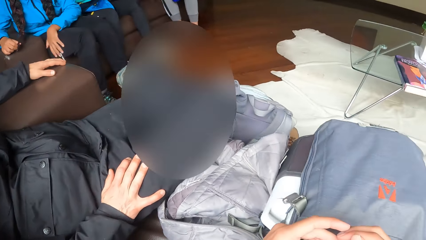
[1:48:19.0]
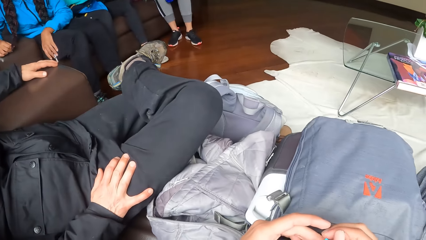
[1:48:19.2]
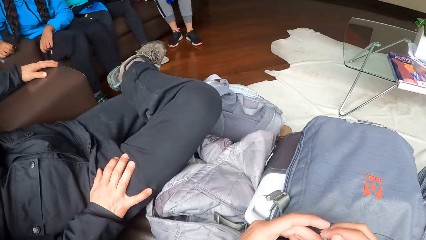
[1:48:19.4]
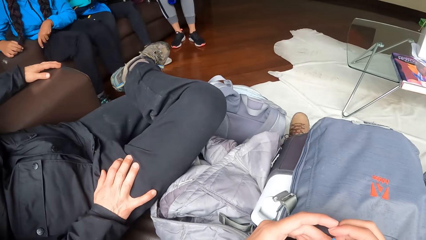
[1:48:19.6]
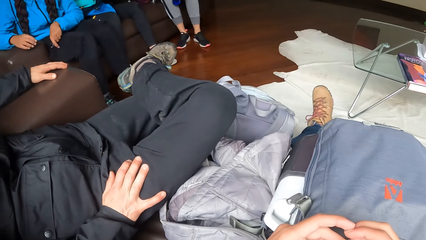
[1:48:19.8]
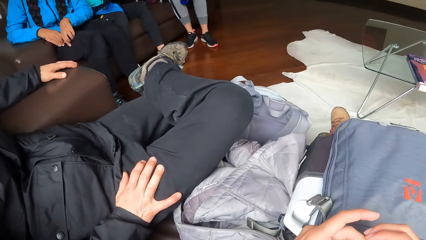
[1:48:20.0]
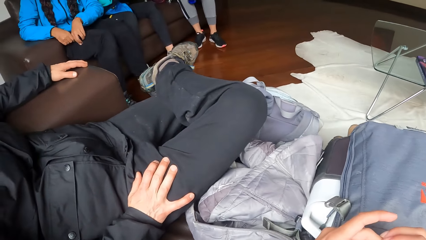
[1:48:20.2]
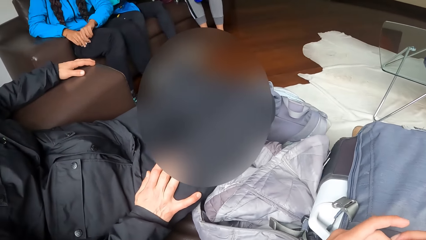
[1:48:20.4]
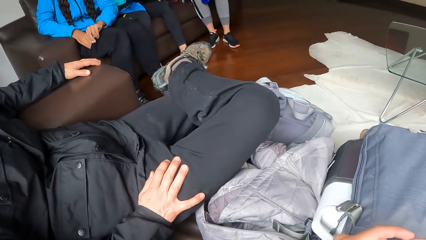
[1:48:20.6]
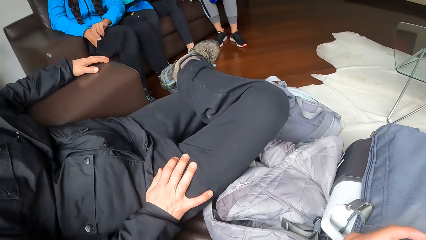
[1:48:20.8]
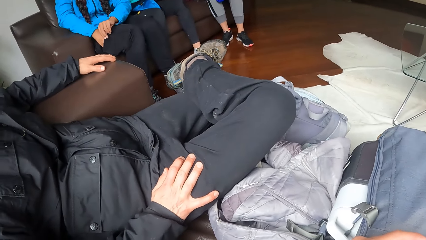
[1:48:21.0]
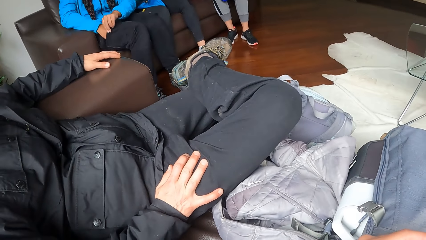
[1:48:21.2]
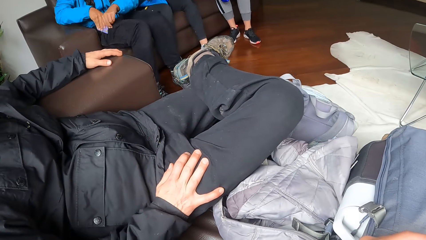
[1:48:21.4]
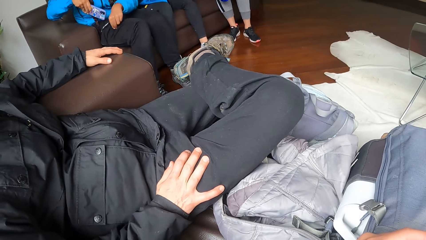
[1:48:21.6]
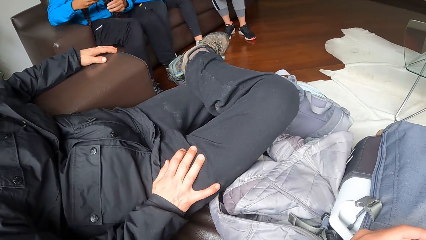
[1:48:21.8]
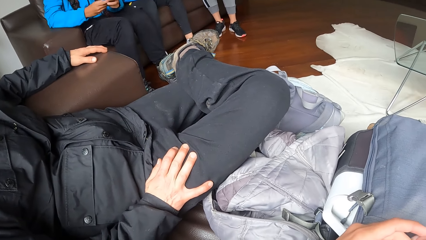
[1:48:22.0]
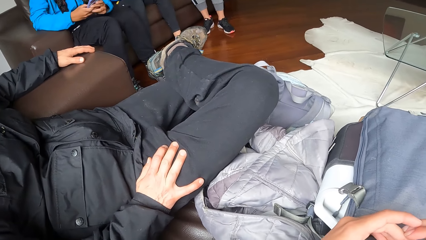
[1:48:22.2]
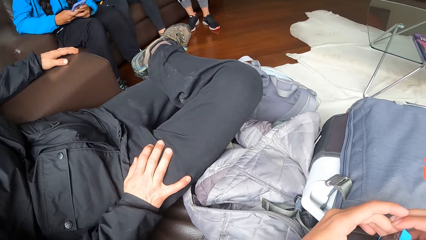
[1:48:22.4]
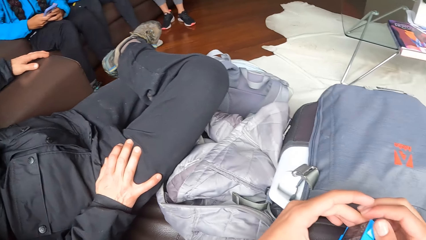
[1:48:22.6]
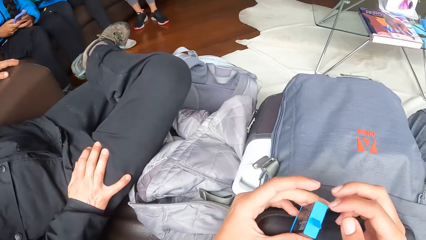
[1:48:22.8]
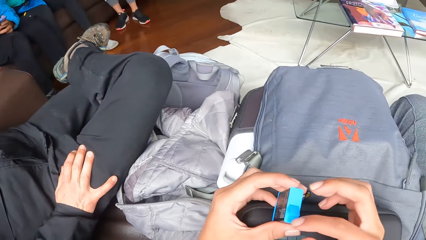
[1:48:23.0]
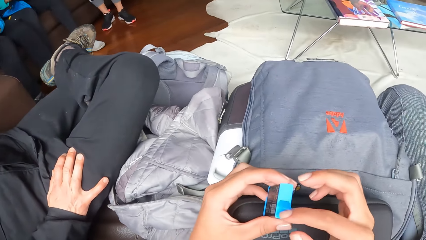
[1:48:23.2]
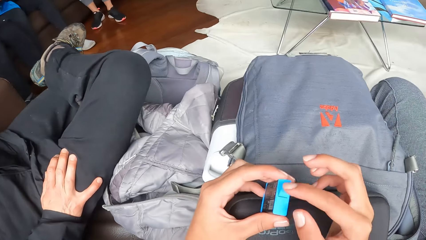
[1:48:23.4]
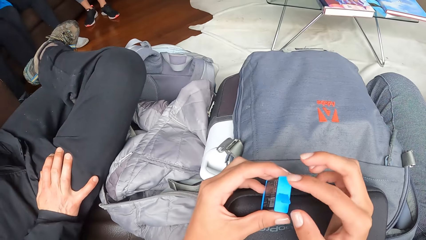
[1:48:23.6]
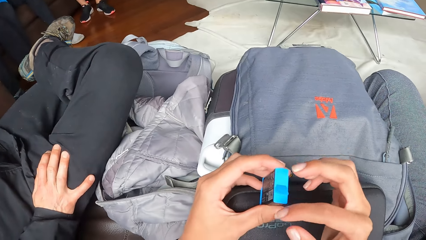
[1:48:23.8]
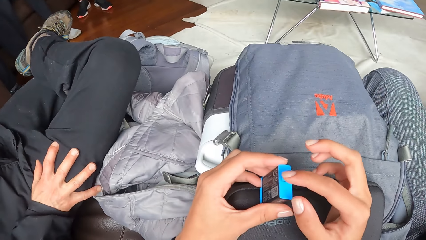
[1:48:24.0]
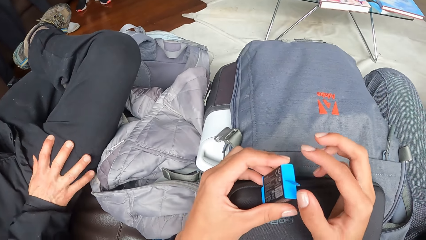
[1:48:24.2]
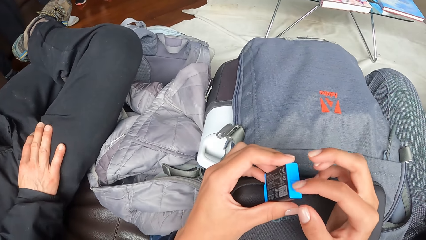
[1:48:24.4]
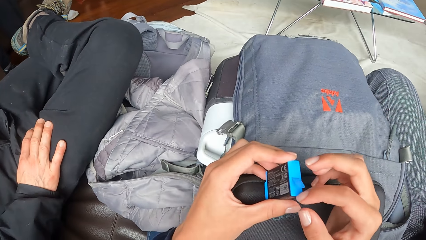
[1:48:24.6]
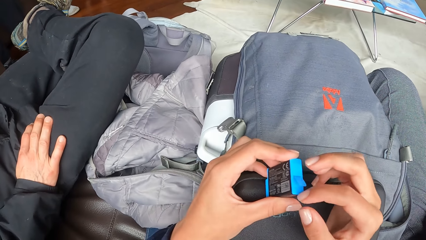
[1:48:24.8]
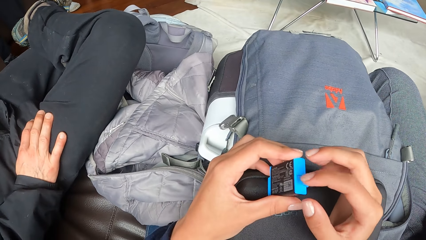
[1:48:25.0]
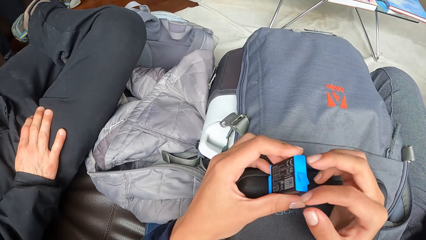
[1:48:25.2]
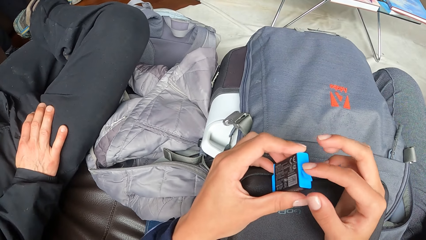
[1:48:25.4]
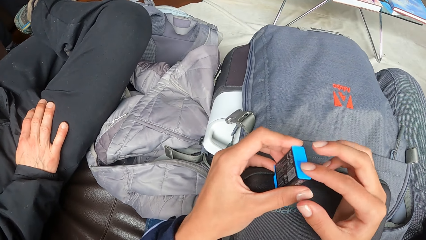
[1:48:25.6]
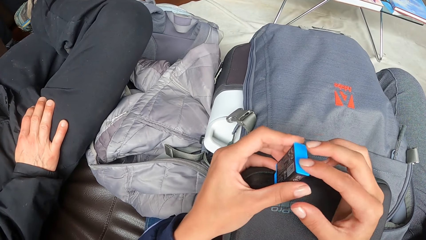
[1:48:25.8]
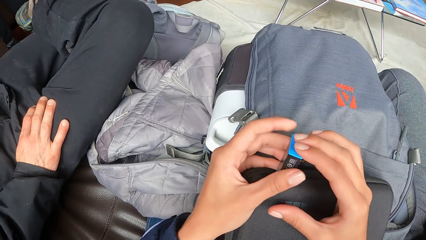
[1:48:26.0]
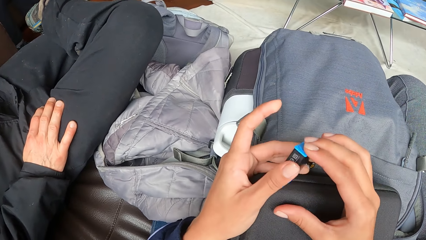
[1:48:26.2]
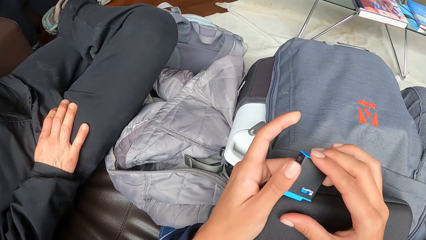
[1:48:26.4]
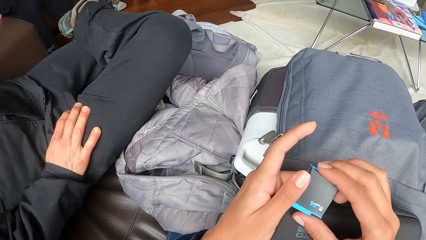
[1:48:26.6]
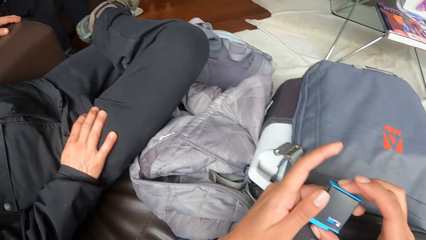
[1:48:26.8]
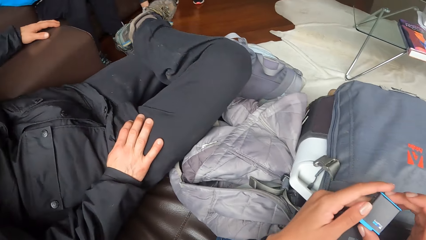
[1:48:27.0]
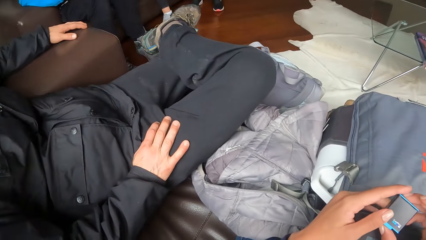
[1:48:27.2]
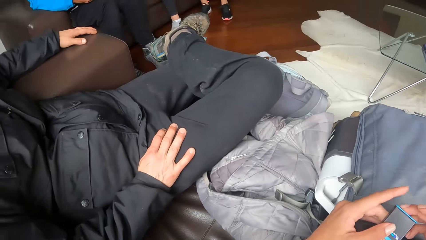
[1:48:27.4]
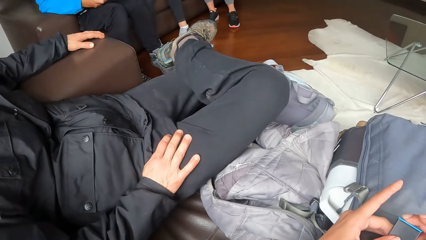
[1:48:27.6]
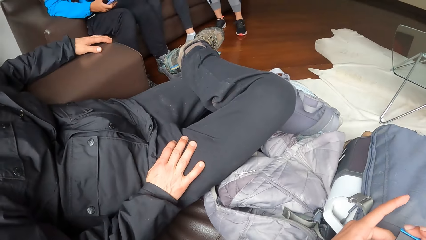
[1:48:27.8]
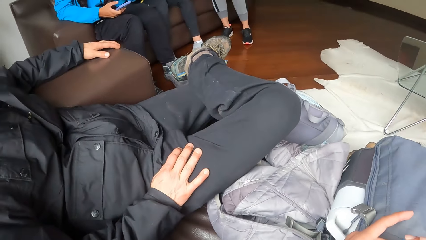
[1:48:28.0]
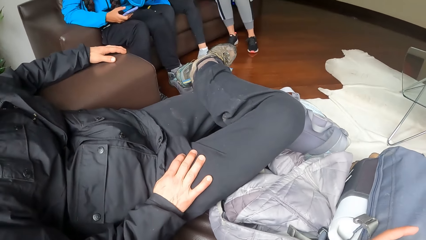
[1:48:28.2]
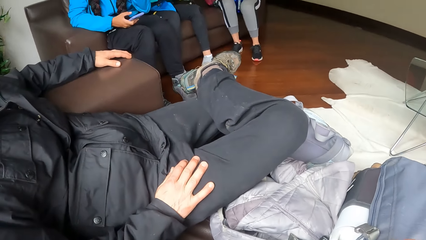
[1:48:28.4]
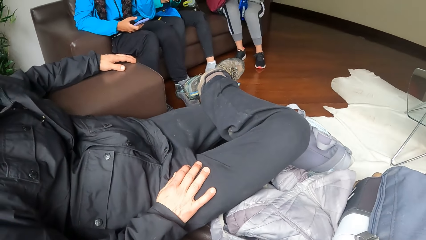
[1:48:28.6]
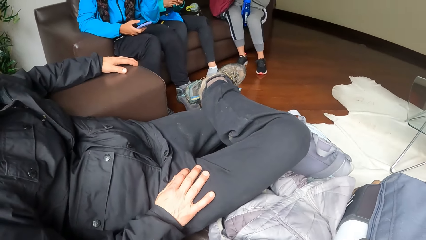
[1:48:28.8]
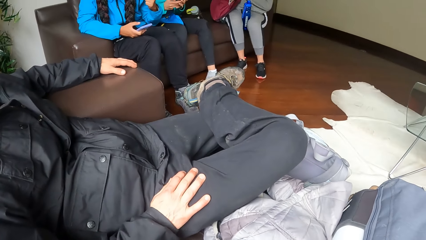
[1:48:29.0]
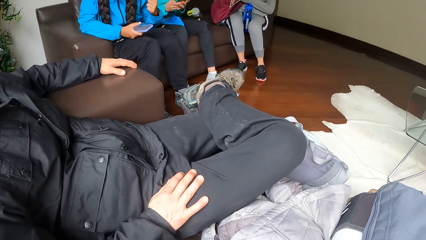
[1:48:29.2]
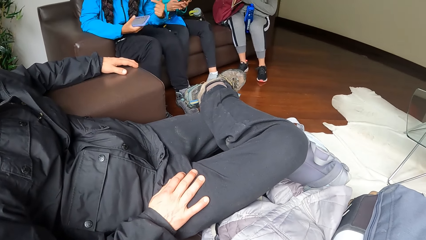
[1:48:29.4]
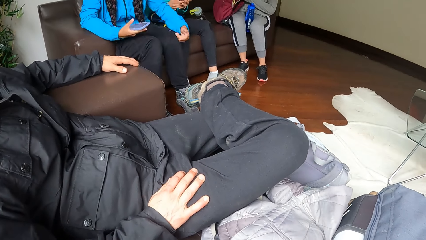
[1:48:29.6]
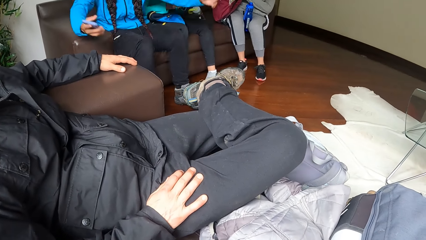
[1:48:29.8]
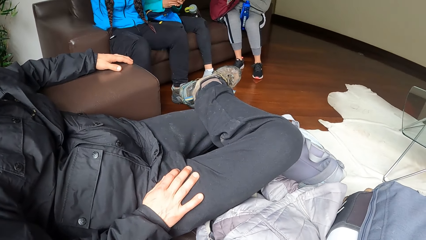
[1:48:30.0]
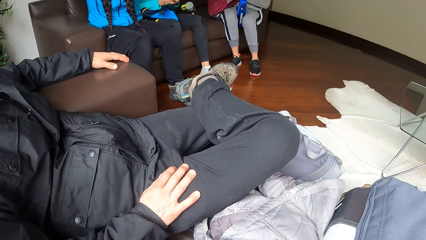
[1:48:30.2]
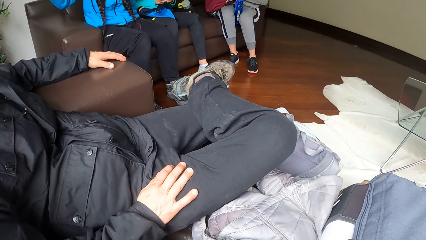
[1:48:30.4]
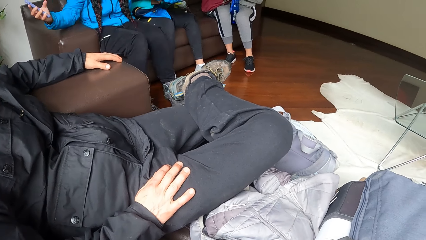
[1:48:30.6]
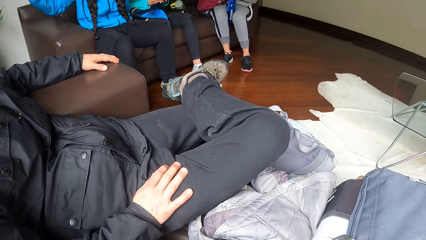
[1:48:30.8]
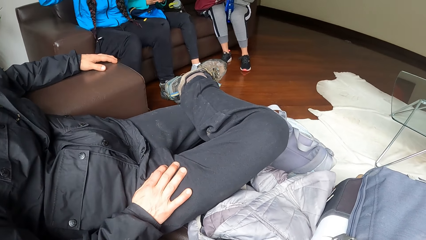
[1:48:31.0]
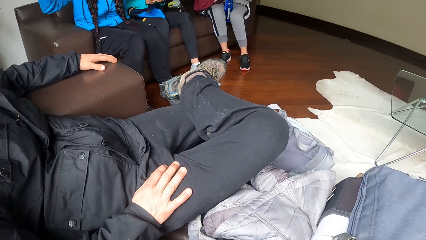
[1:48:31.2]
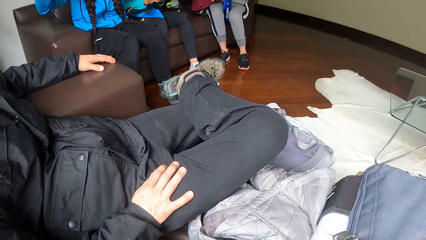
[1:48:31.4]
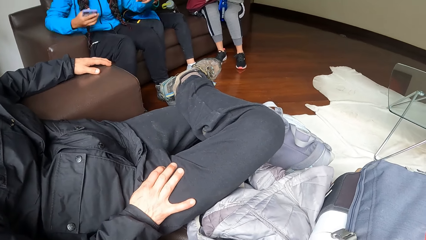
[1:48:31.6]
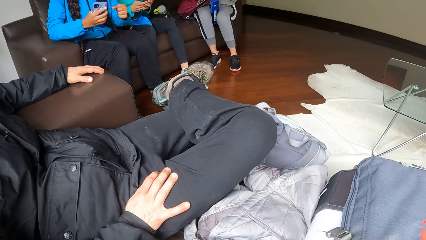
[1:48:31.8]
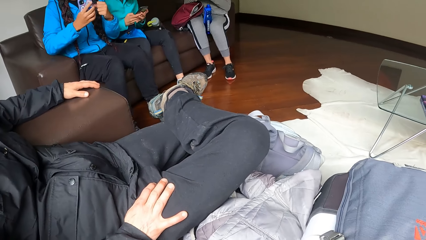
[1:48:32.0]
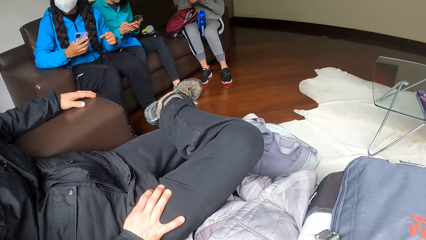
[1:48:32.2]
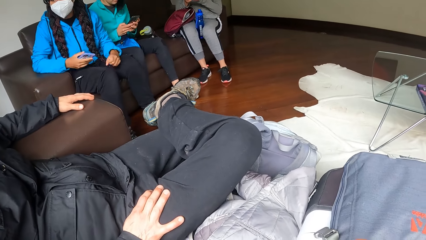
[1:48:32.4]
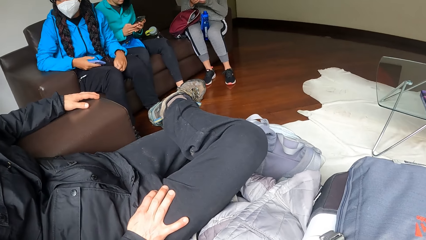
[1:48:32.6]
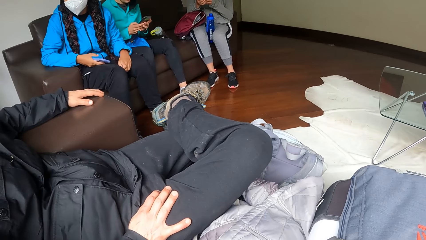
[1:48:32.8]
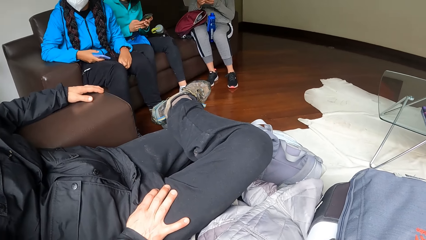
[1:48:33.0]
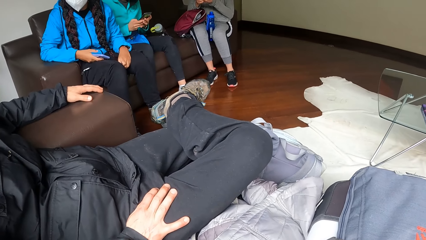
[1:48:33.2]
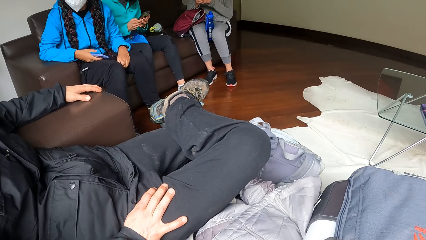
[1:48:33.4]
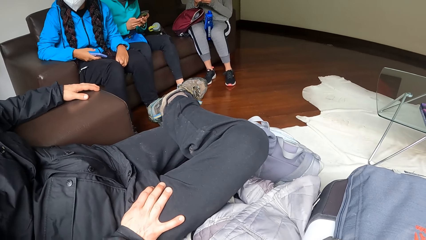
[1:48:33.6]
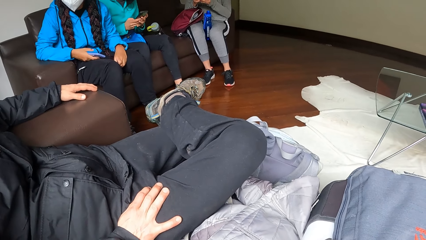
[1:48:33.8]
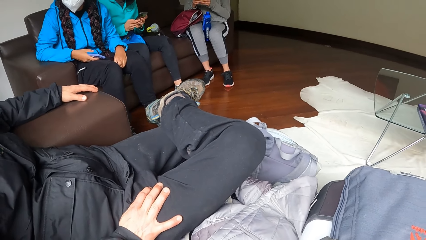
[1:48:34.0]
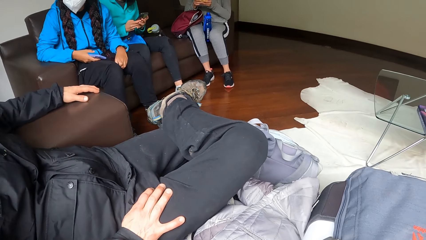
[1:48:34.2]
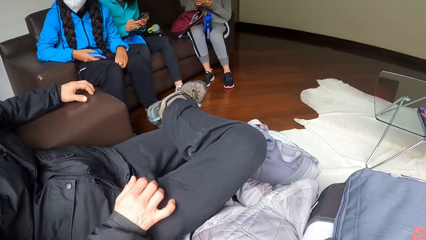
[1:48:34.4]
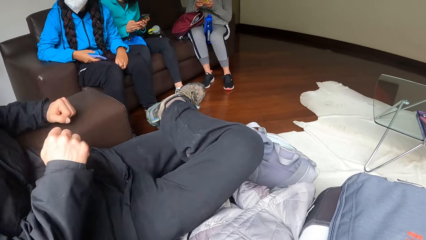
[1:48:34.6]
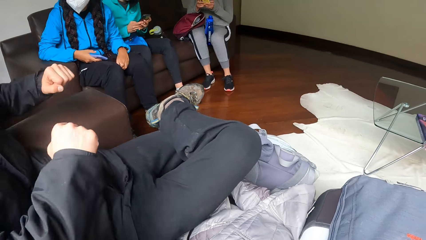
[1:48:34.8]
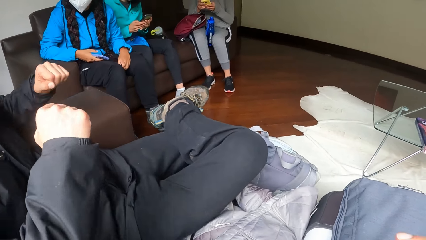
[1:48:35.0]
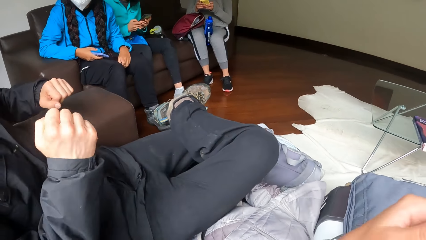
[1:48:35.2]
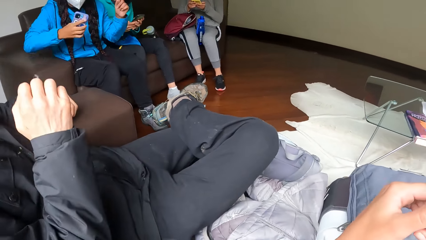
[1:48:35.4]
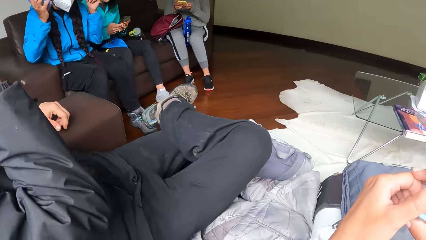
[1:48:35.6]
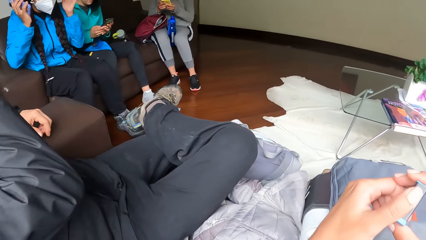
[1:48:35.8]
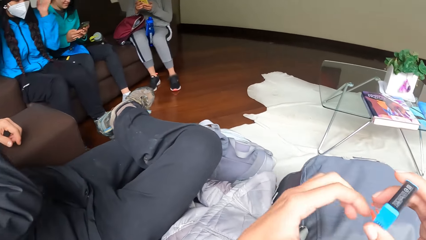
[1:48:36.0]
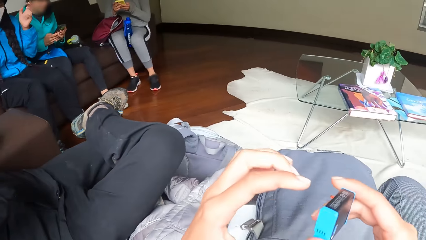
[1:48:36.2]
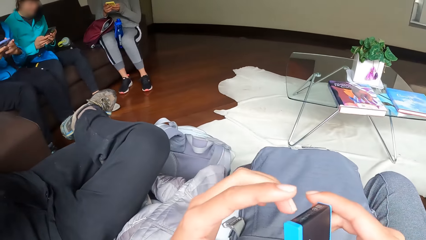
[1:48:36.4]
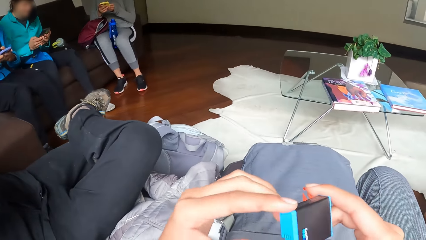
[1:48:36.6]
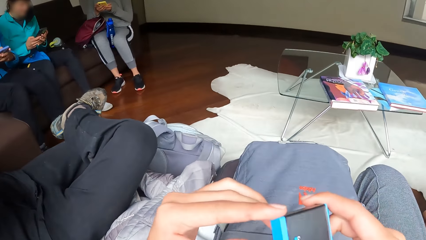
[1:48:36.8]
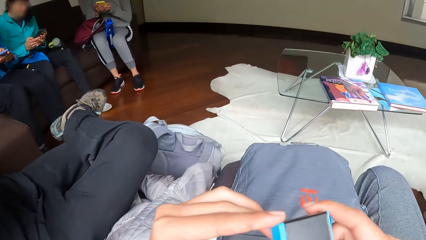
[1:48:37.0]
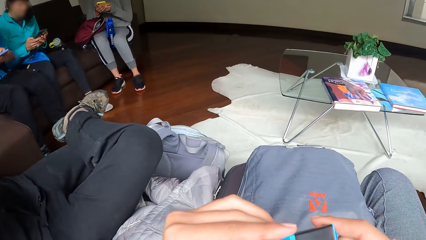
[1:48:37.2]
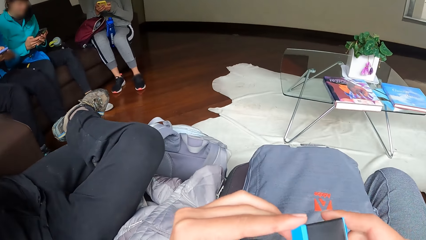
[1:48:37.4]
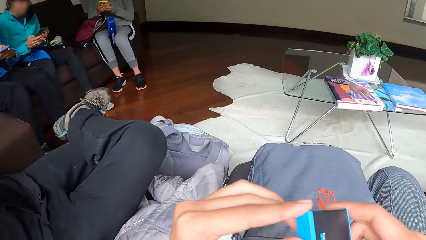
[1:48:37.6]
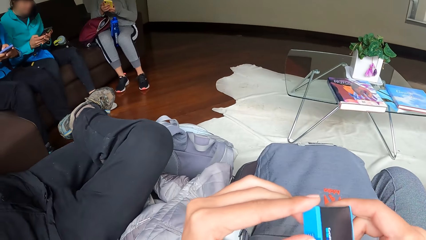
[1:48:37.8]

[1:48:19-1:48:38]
The woman picks up a phone from a pocket on her trousers with her right hand. The camera wearer closes the battery in her left hand with her right hand. The woman operates the phone in her right hand. A man dances in the room. The man moves both hands. The camera wearer holds the battery in both hands.
